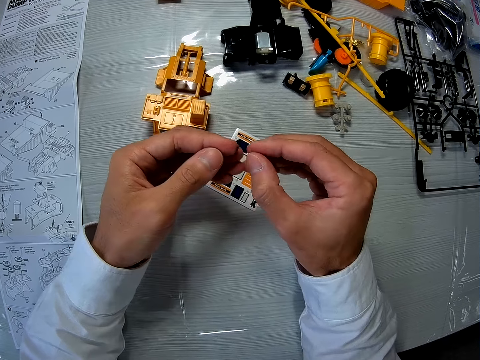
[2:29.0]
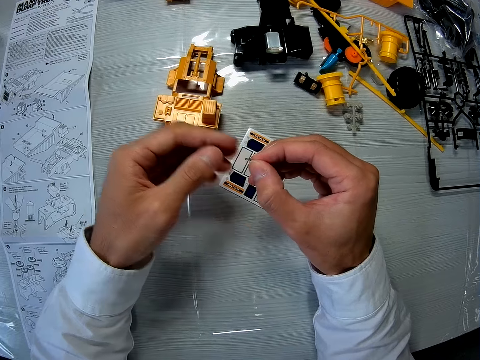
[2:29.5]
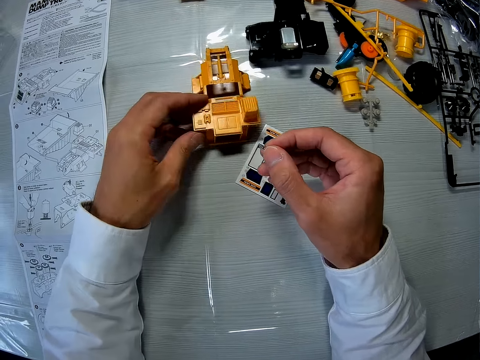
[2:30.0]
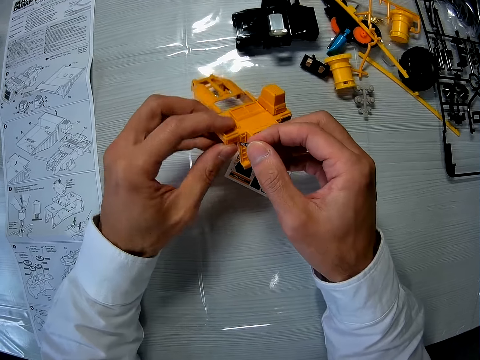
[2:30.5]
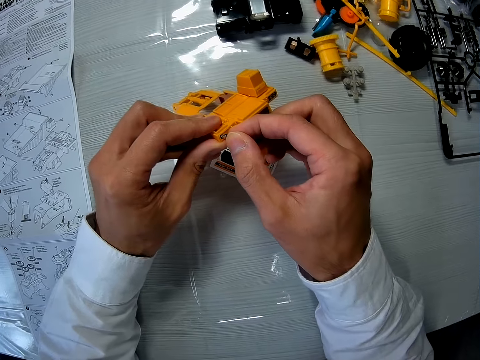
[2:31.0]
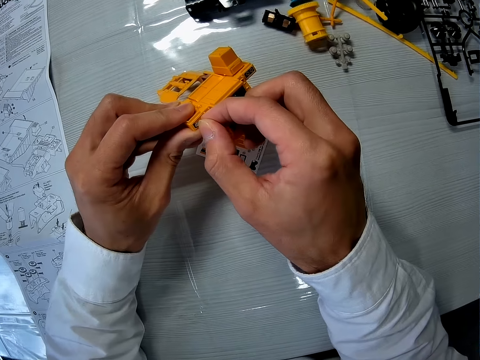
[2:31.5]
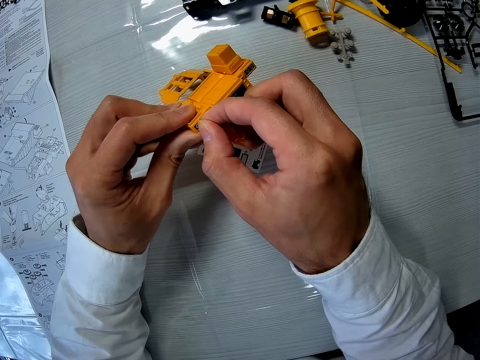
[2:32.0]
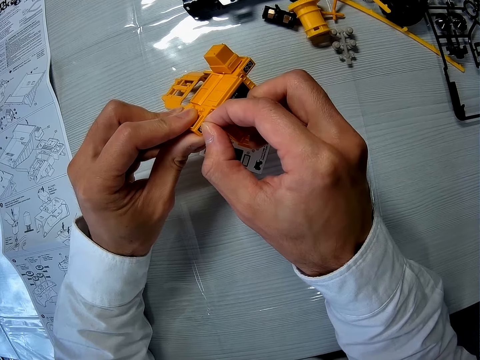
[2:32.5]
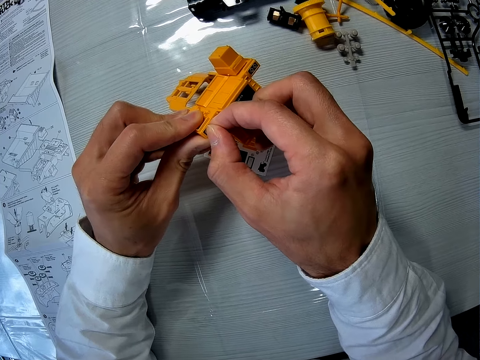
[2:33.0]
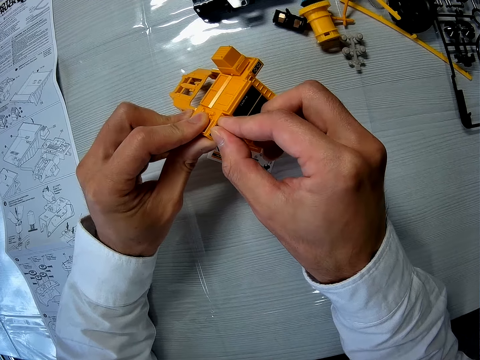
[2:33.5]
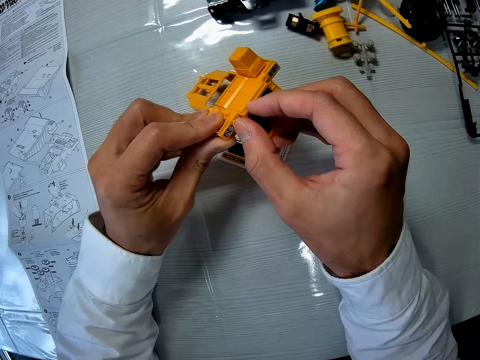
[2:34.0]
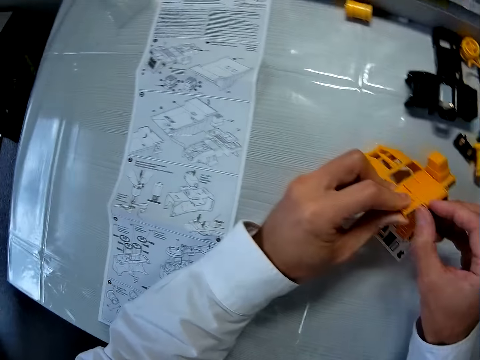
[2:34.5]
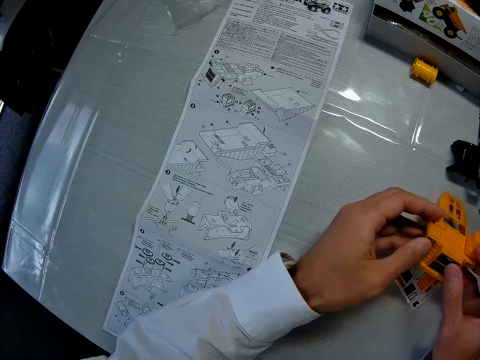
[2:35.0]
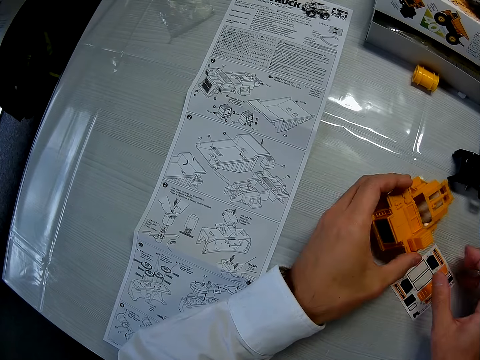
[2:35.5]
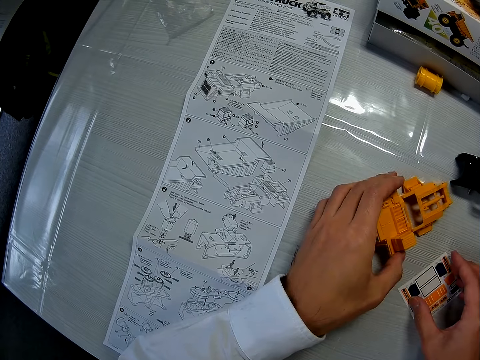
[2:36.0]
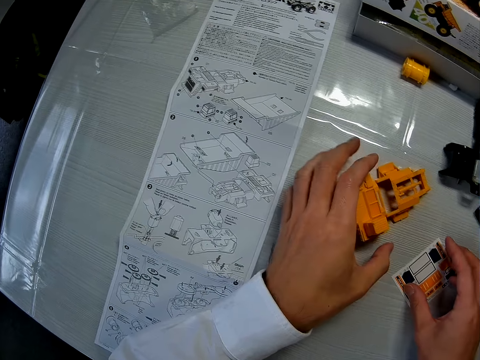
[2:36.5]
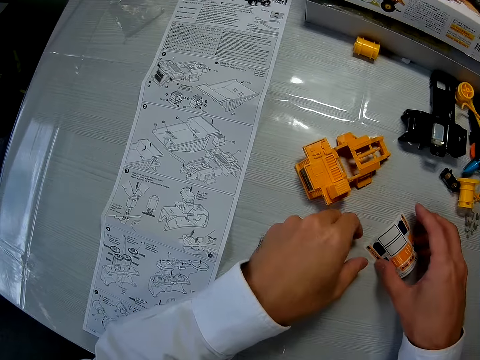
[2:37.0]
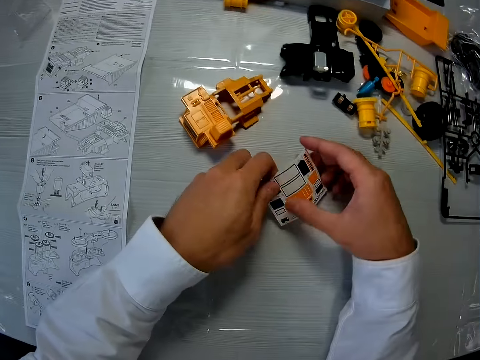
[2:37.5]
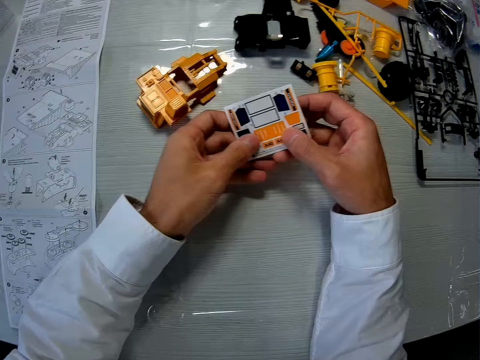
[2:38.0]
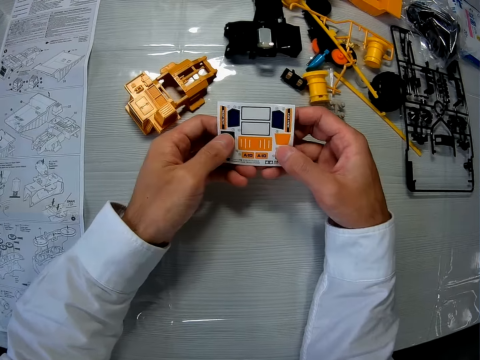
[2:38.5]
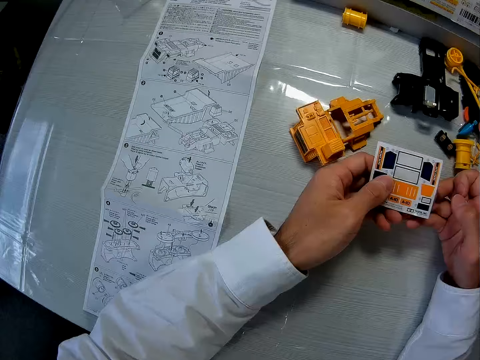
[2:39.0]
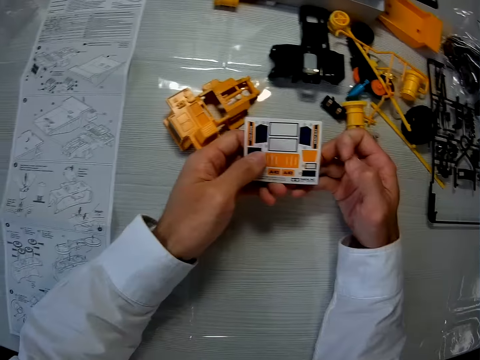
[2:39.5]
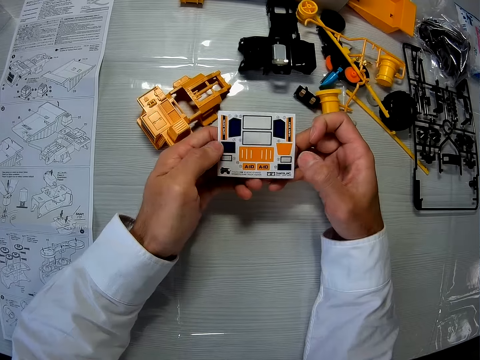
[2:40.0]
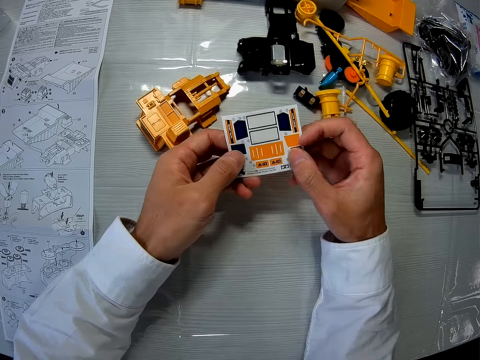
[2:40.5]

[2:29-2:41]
The camera wearer picks the part of the toy car with his left hand. He places the sticker on the toy car's part. He drops the part of the toy car on the table. He picks up the paper with stickers on the table with both hands.

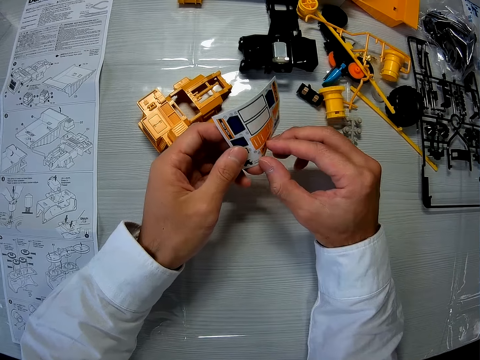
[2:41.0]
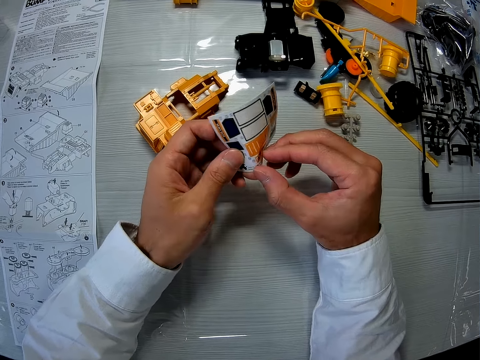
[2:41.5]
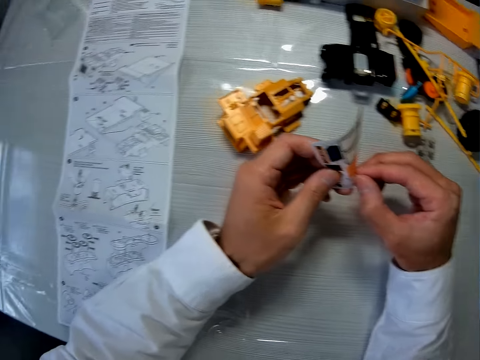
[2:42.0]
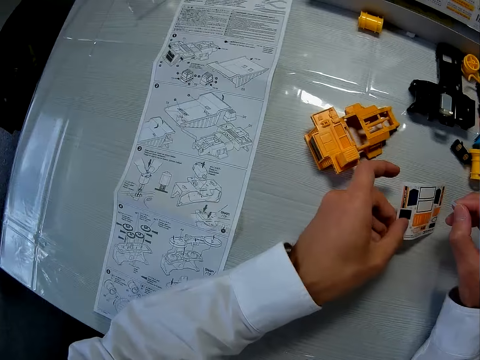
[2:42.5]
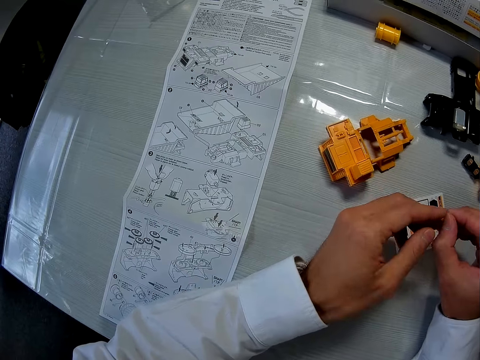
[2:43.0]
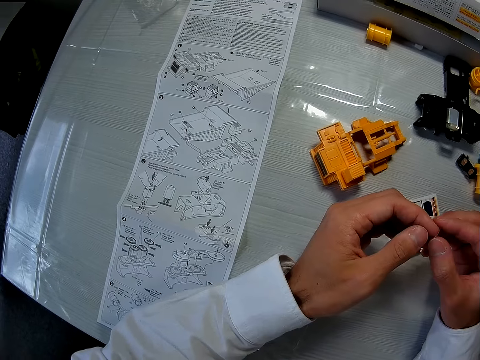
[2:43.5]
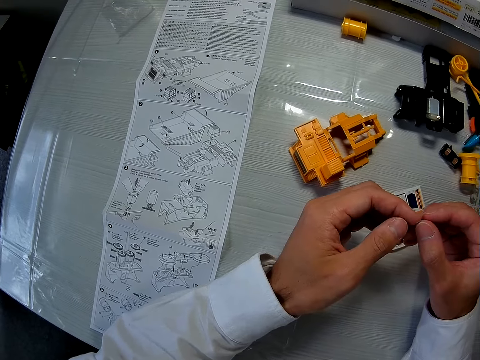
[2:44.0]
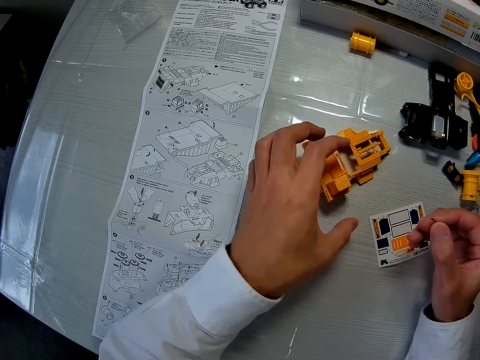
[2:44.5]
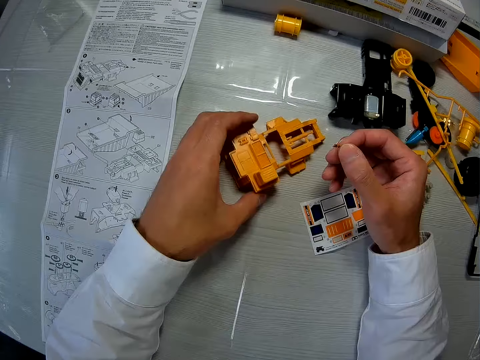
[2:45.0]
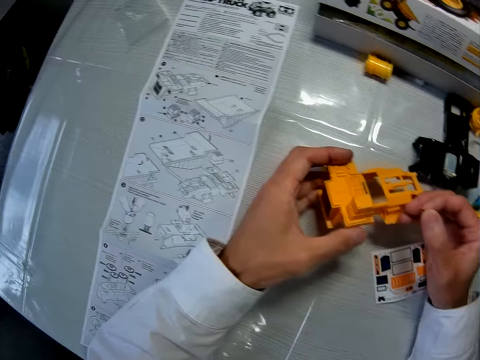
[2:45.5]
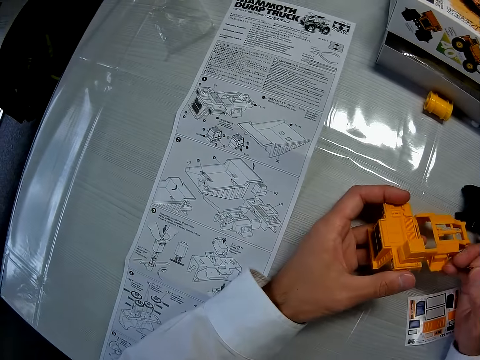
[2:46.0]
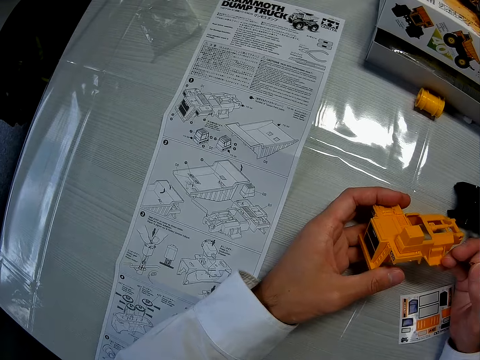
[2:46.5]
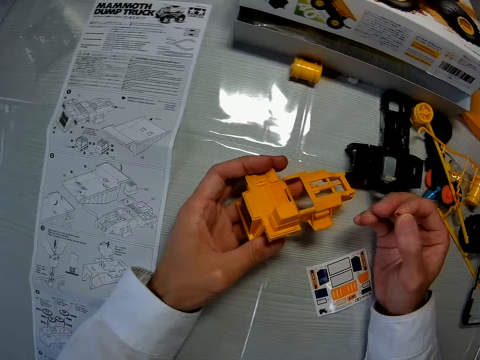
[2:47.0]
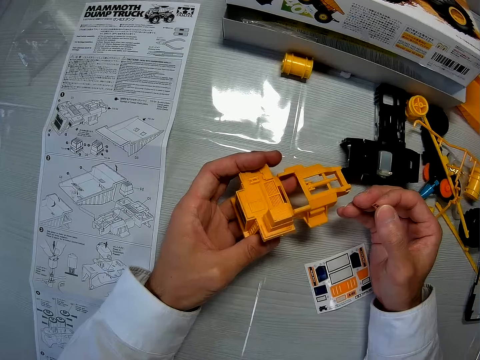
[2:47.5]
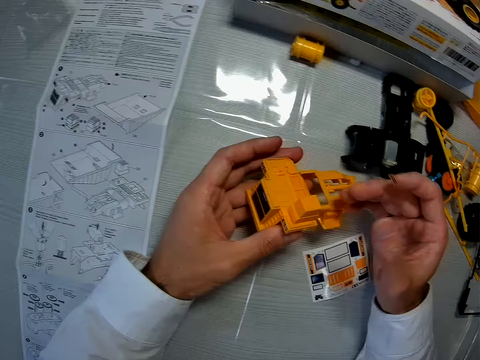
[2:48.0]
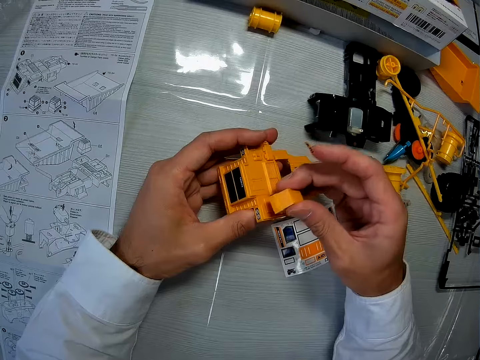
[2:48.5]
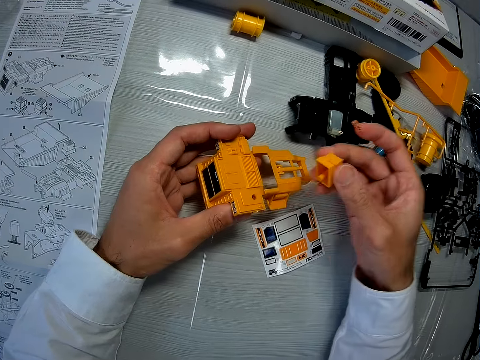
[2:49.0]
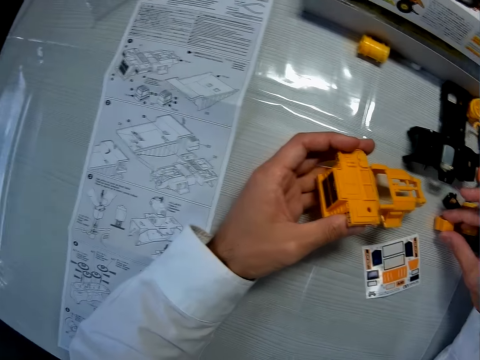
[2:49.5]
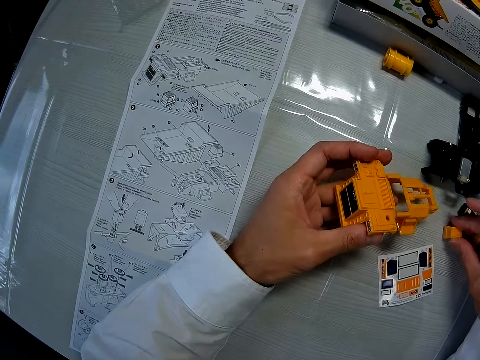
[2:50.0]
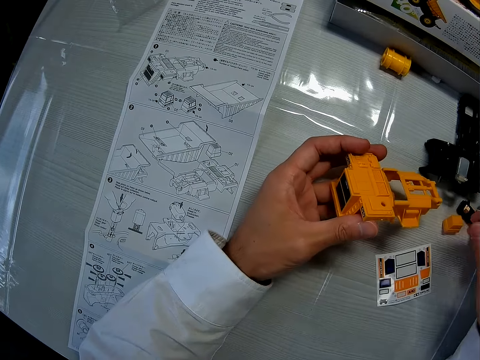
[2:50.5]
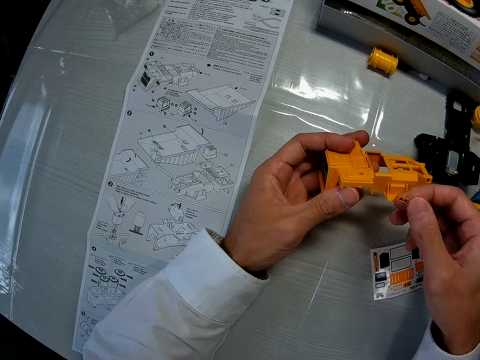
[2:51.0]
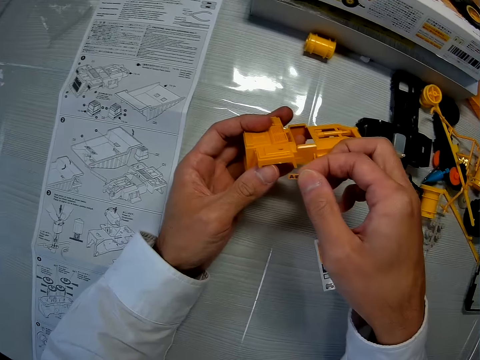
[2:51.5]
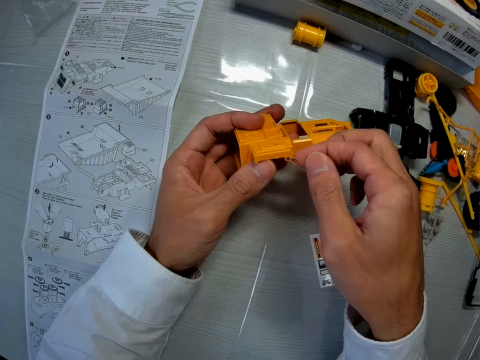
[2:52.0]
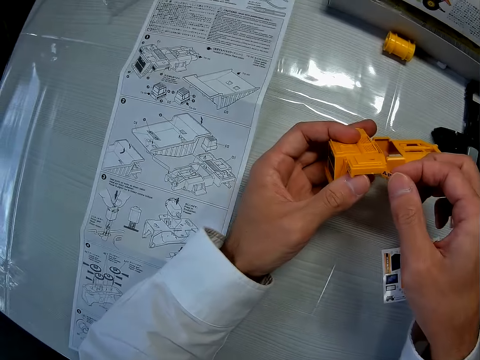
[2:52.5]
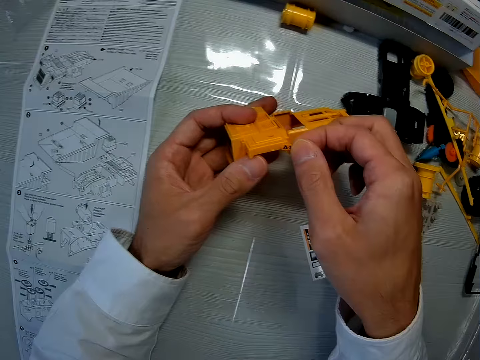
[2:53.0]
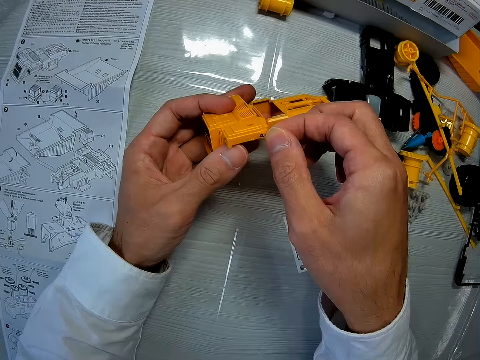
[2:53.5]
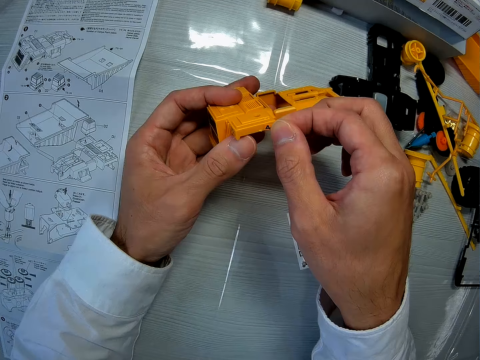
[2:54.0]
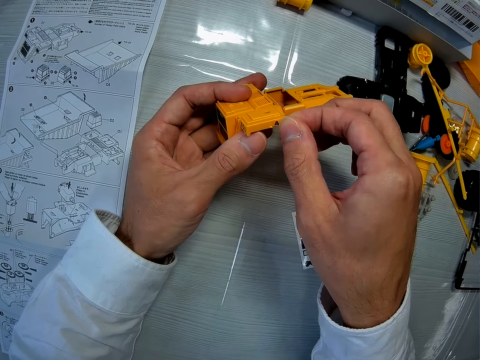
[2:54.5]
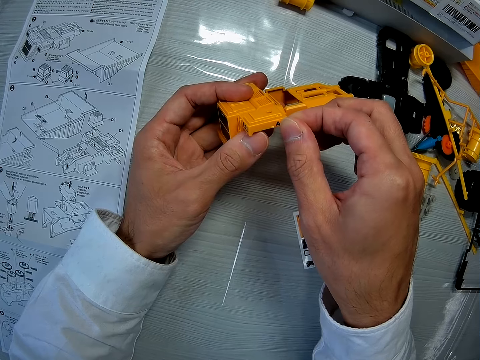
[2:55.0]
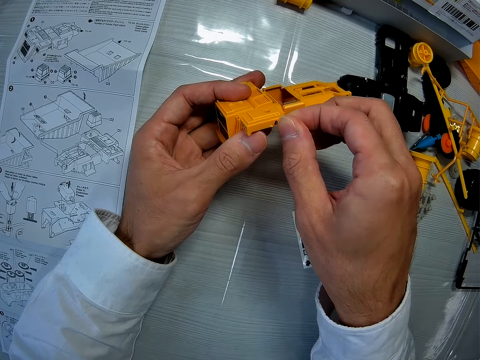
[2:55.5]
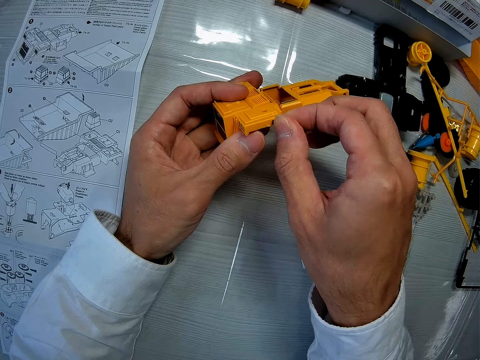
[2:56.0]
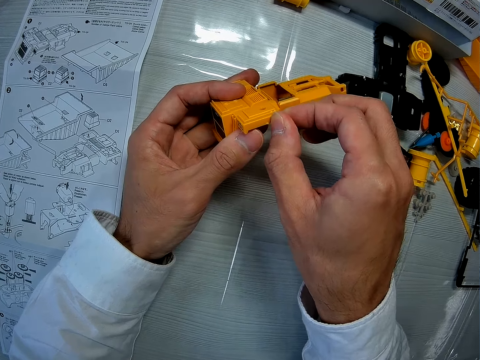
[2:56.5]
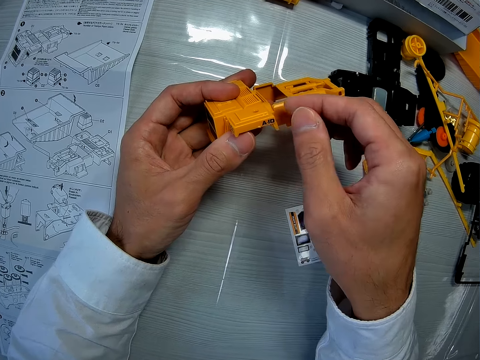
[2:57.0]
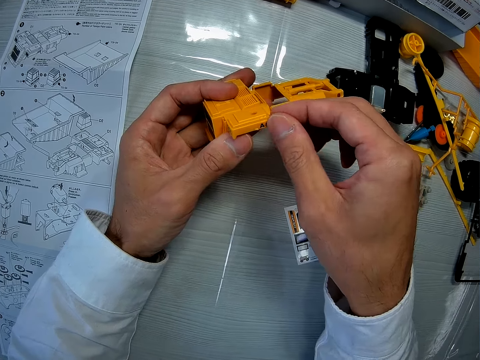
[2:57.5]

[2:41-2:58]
The camera wearer removes a sticker from the paper. He places the paper with stickers on the table. He picks the part of the toy car with his left hand. He picks a plastic Lego cap from a plastic and puts the plastic Lego cap on the table. He places the sticker on the toy car's part.
